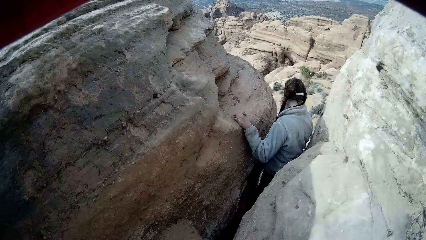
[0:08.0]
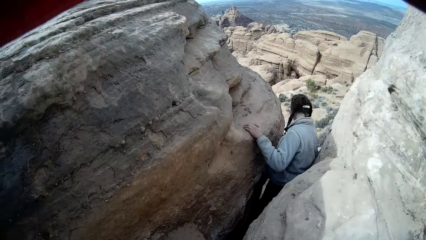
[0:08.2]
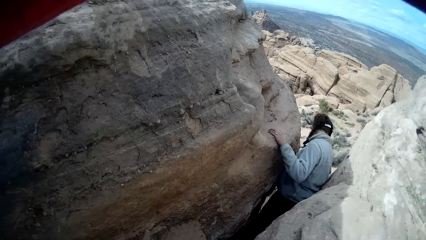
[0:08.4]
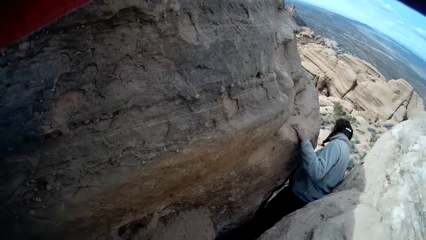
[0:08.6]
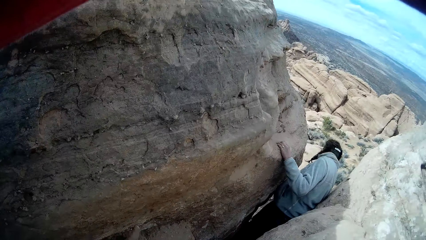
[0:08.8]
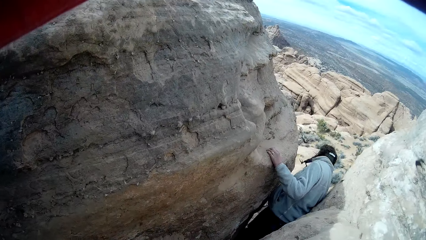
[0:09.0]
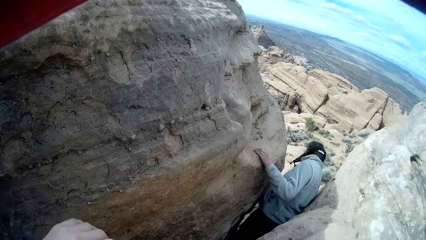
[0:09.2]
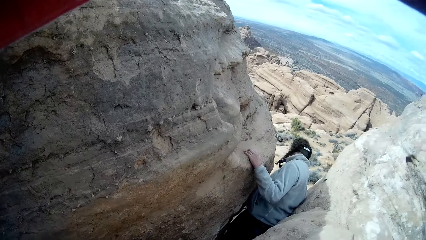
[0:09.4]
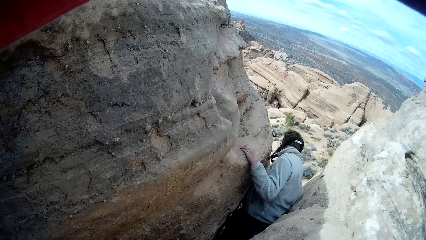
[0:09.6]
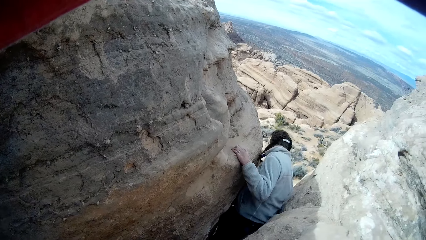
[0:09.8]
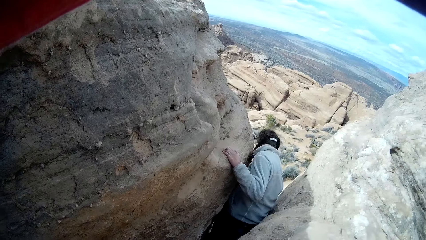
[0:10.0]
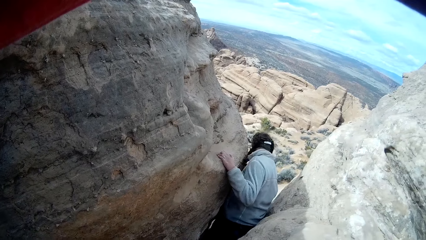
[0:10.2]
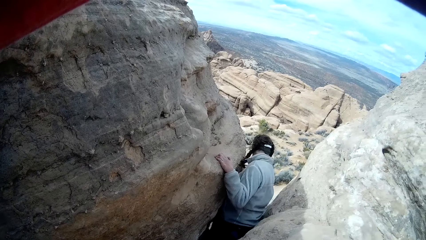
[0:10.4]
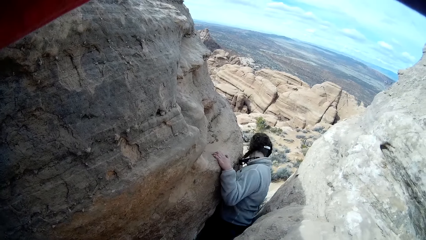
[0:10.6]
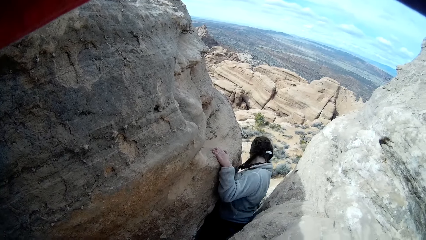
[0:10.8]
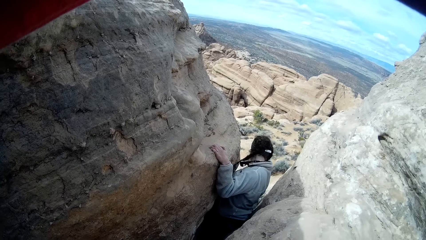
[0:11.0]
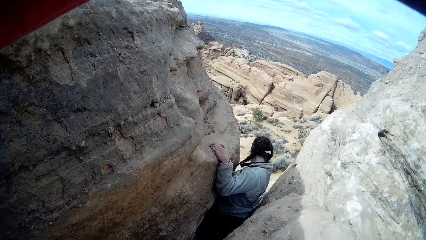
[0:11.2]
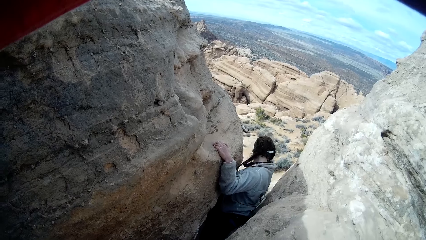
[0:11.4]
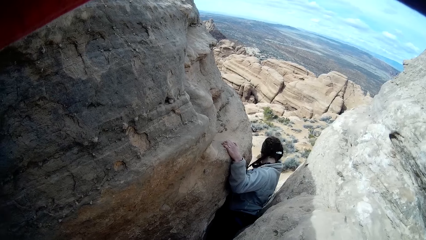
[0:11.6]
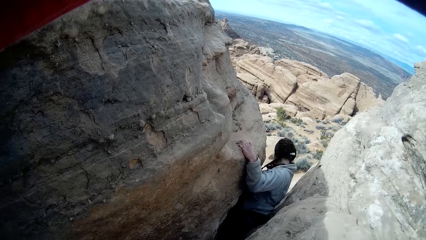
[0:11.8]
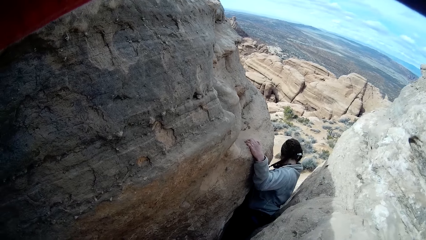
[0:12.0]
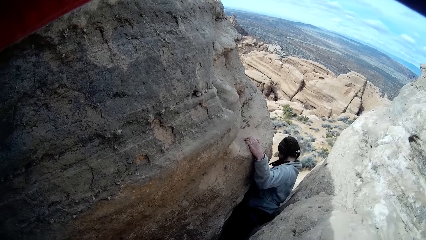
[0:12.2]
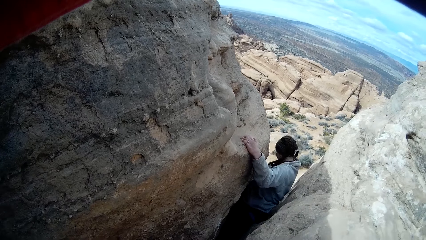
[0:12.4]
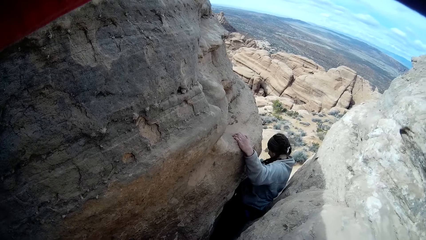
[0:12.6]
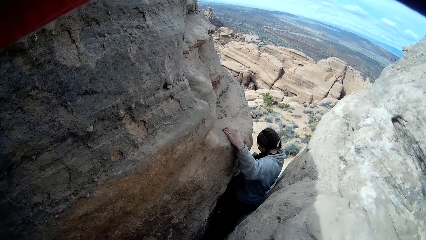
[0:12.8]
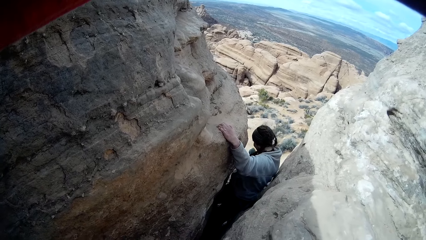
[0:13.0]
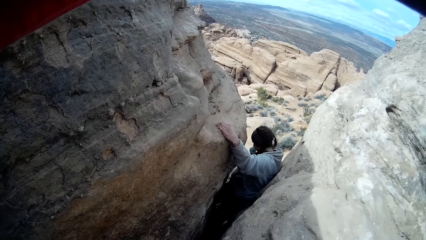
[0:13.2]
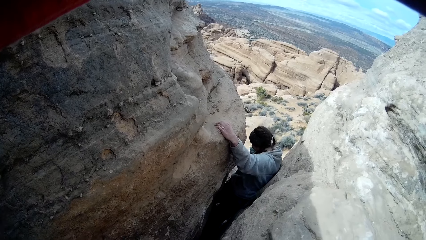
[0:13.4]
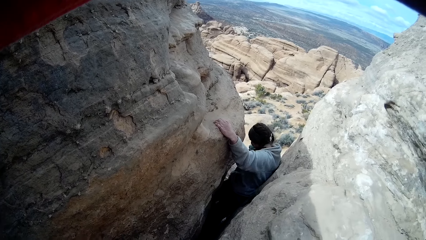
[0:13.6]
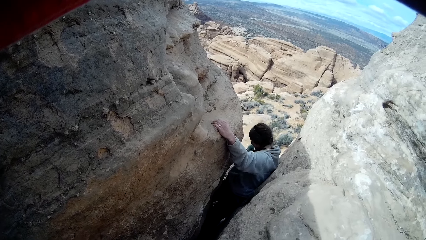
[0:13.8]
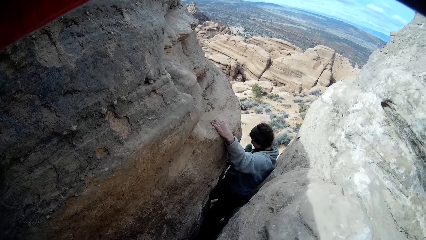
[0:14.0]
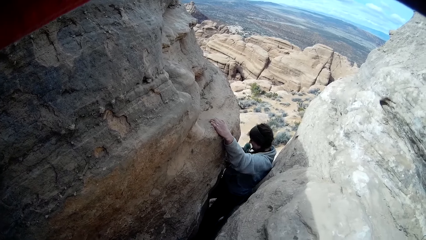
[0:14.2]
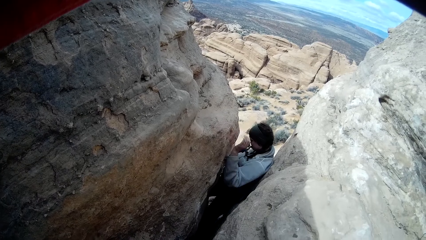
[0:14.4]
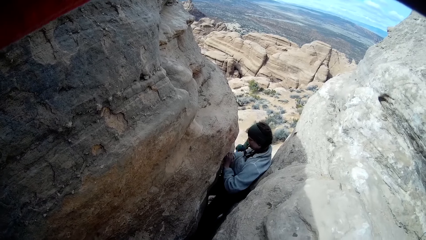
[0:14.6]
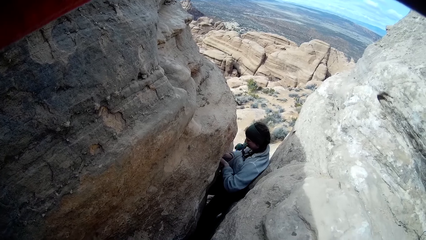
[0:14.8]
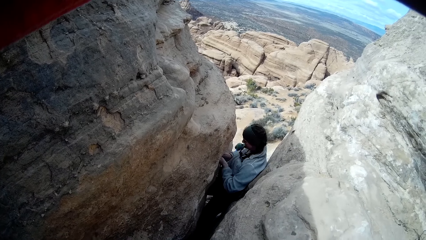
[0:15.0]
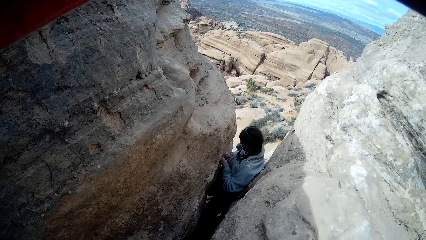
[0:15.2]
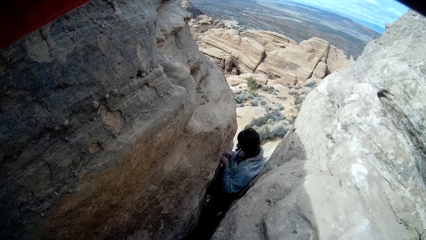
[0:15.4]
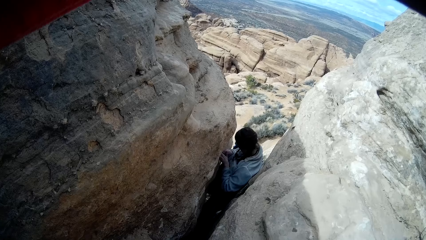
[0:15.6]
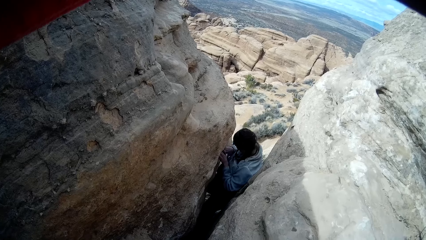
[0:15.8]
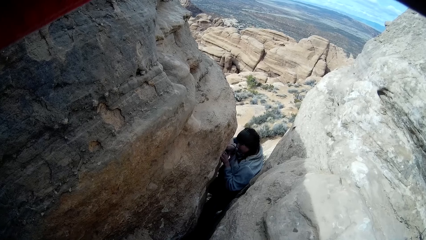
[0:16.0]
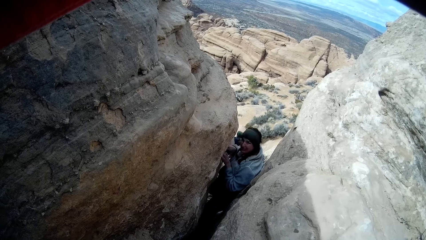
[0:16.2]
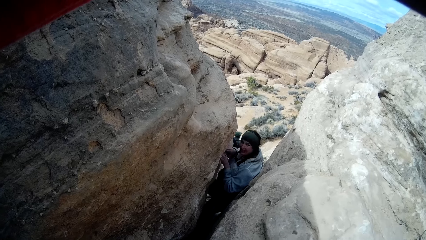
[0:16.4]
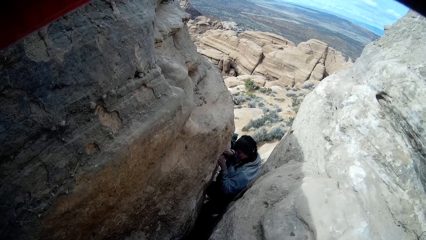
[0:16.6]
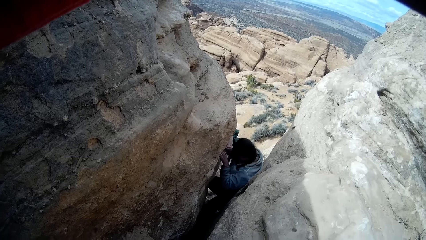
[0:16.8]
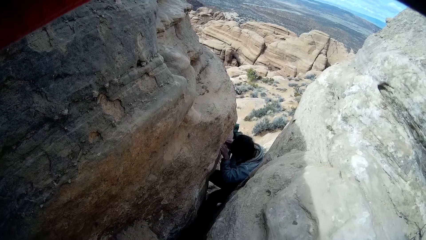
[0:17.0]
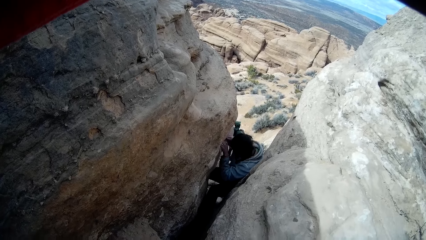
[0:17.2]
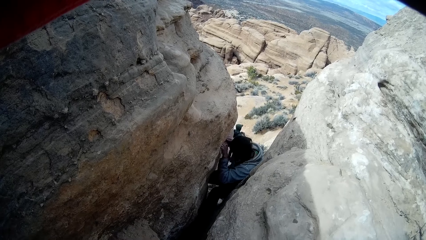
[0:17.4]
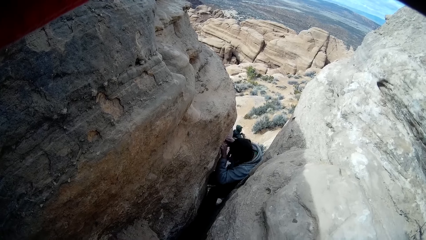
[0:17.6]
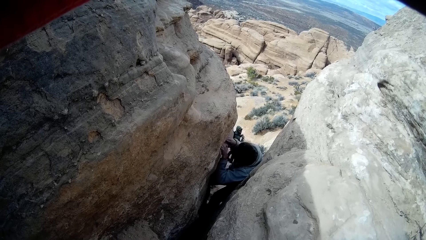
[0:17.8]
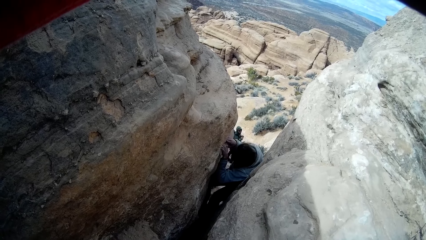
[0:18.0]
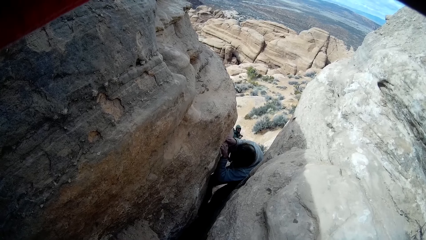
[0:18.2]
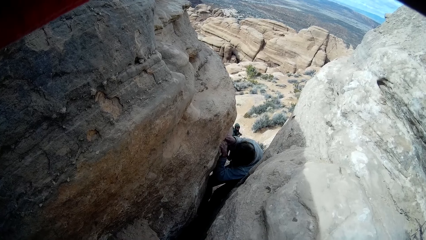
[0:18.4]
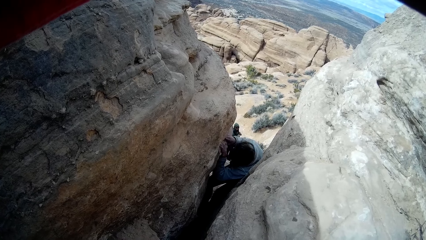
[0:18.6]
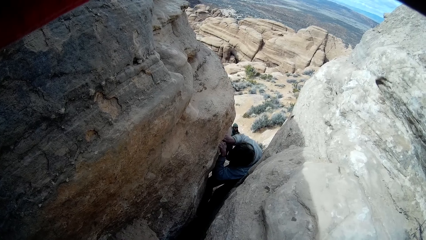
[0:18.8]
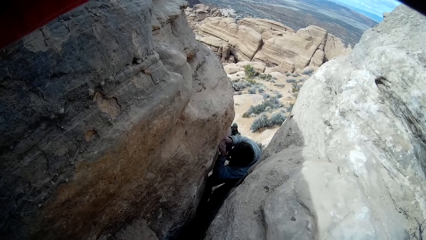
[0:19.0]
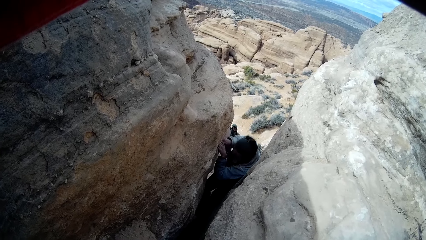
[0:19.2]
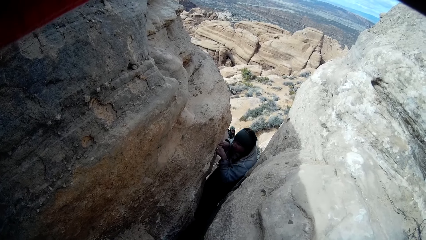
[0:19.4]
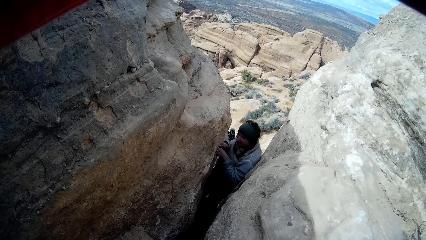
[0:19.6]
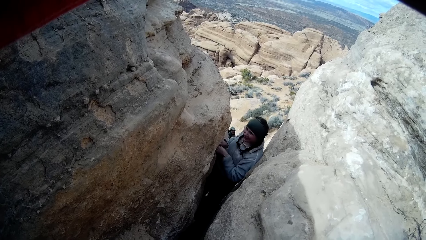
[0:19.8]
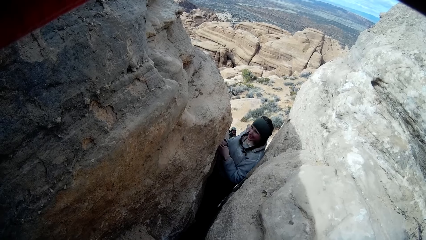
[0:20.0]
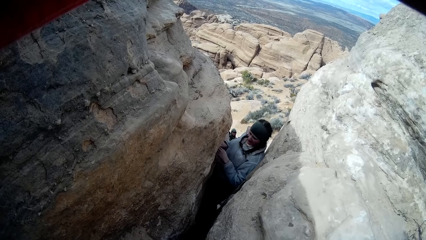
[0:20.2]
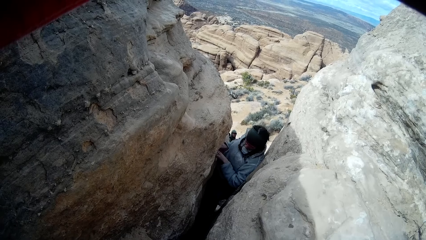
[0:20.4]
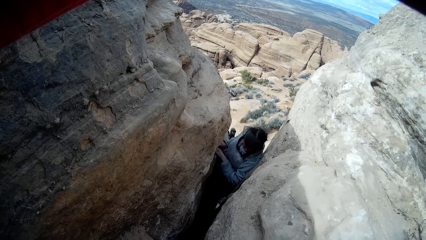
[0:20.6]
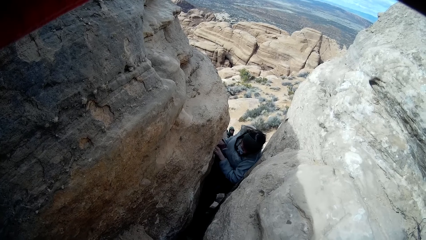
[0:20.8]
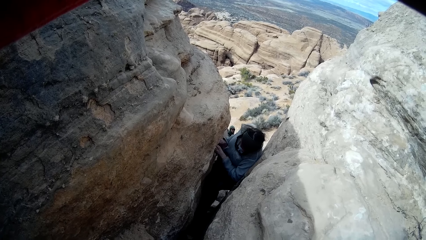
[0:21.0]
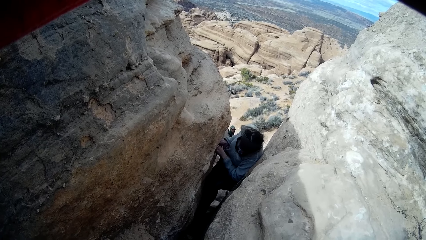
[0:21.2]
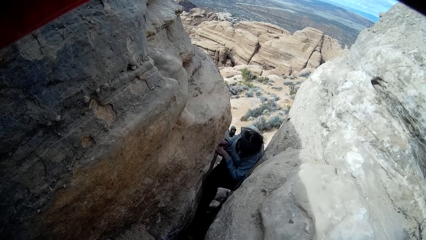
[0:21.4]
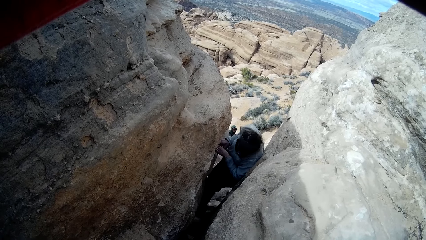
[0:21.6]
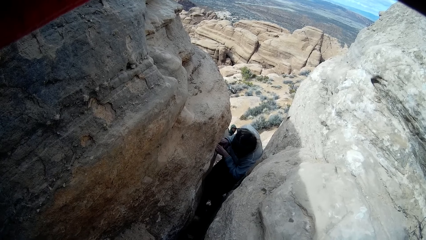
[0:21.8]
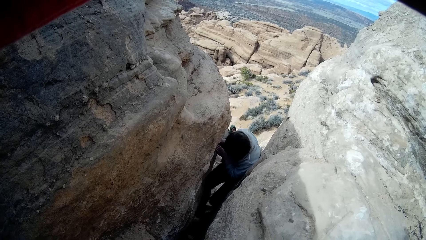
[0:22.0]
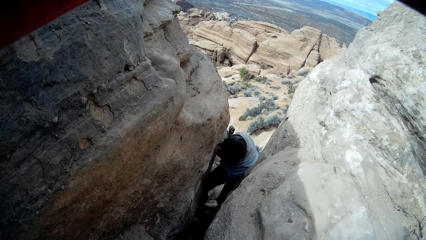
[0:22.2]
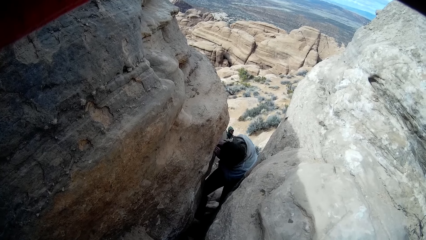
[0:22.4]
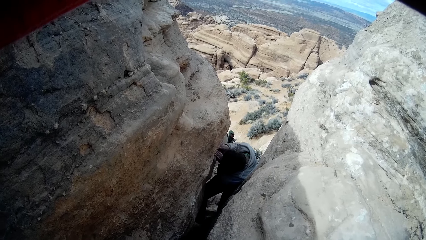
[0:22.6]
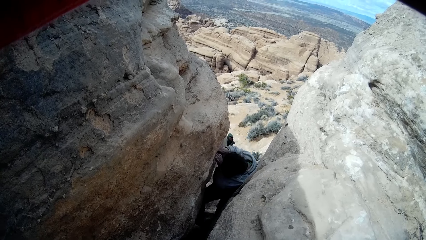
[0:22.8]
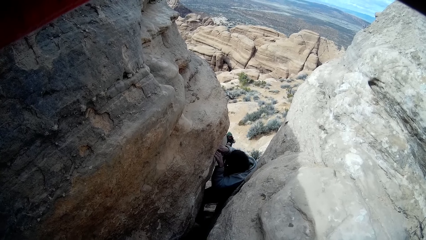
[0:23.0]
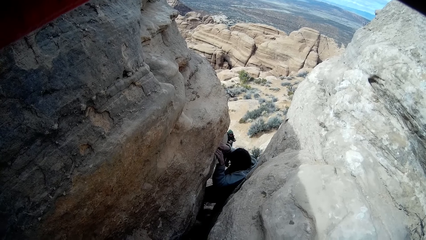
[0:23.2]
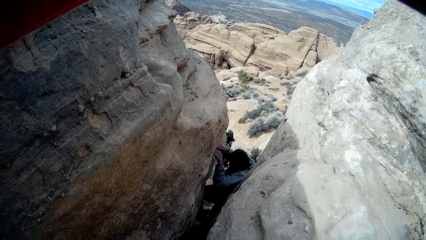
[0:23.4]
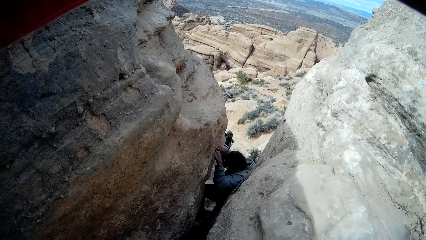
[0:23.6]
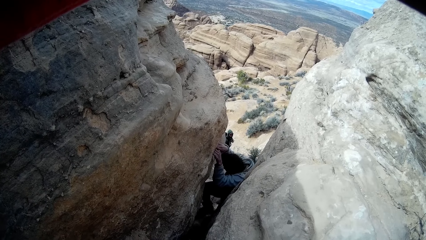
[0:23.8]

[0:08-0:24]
The camera wearer looks at a man. The man climbs off the rock. Another man looks at the first man.
